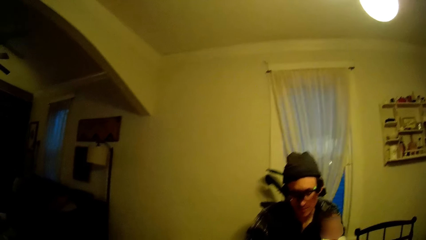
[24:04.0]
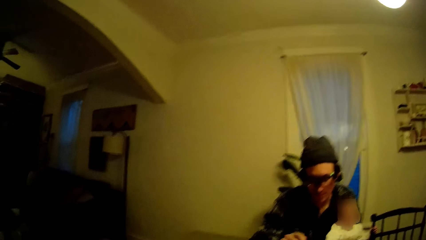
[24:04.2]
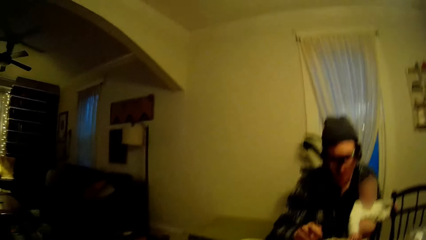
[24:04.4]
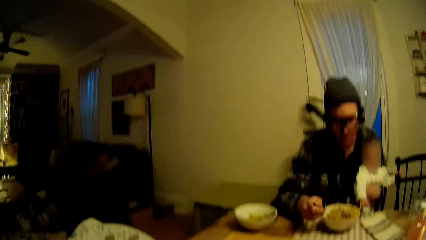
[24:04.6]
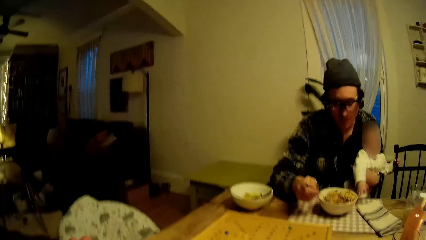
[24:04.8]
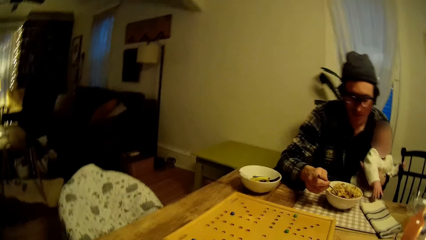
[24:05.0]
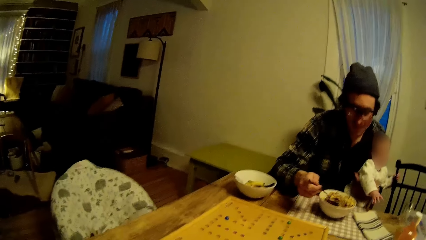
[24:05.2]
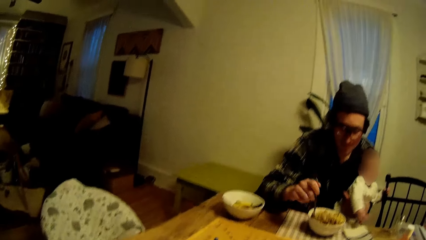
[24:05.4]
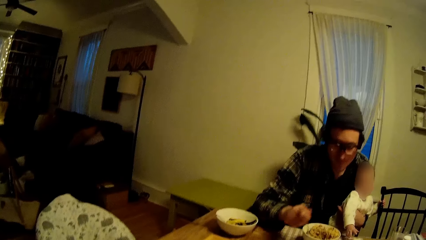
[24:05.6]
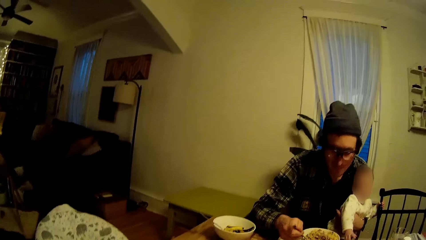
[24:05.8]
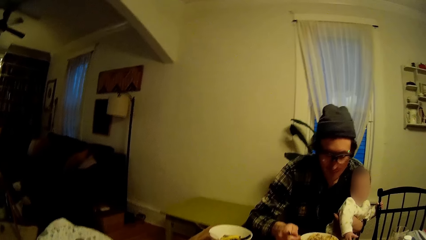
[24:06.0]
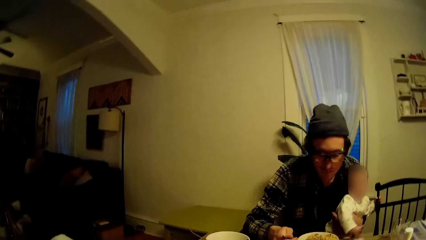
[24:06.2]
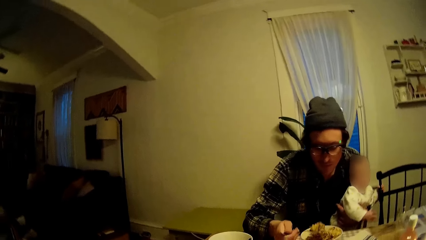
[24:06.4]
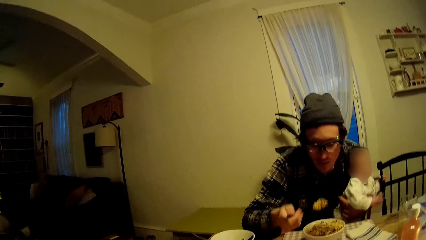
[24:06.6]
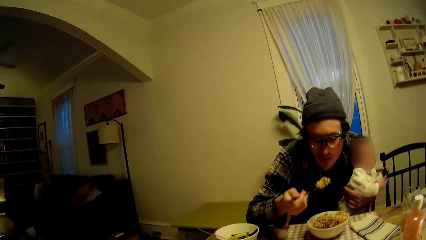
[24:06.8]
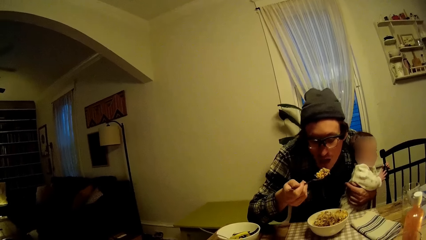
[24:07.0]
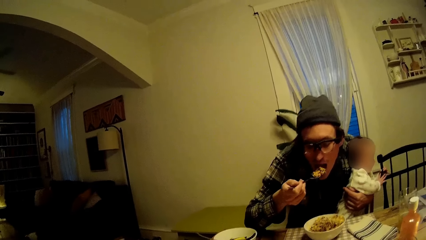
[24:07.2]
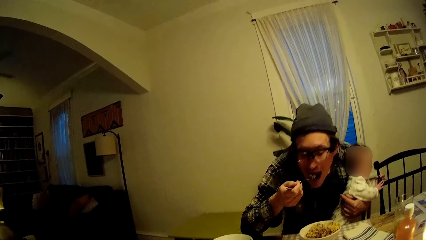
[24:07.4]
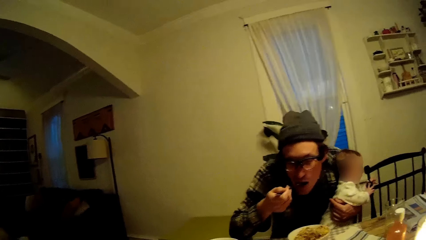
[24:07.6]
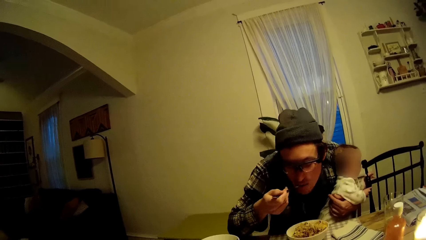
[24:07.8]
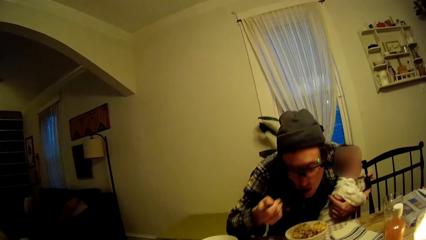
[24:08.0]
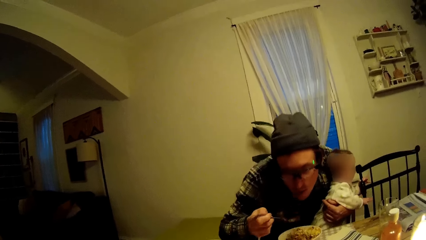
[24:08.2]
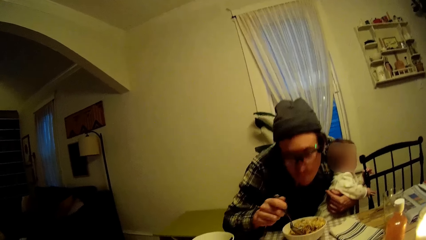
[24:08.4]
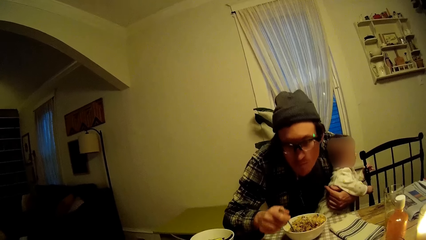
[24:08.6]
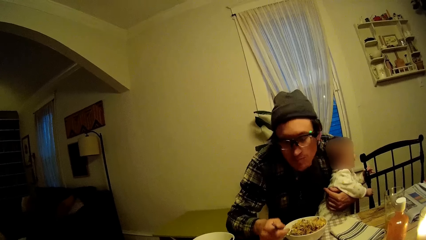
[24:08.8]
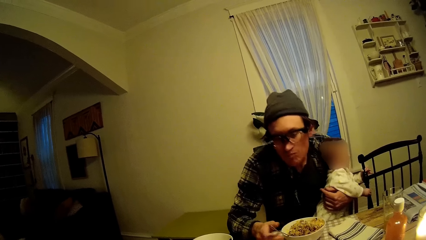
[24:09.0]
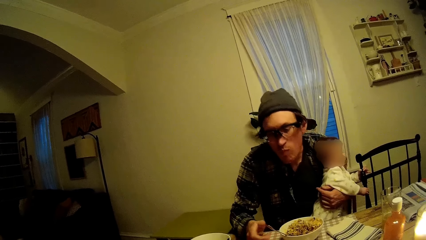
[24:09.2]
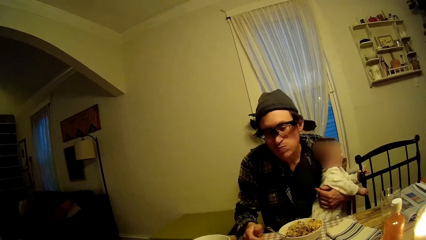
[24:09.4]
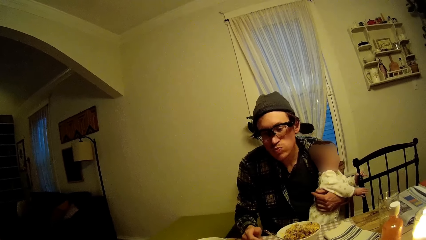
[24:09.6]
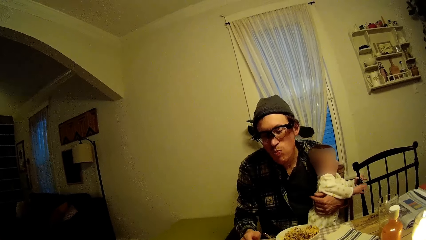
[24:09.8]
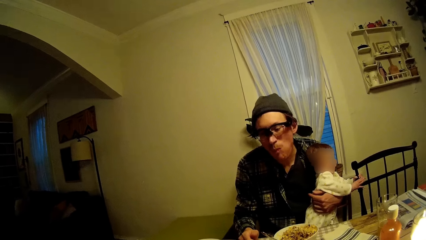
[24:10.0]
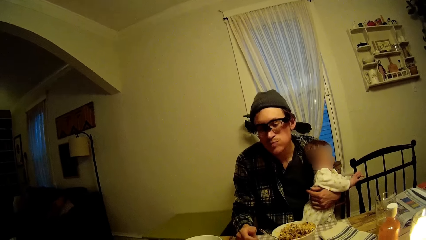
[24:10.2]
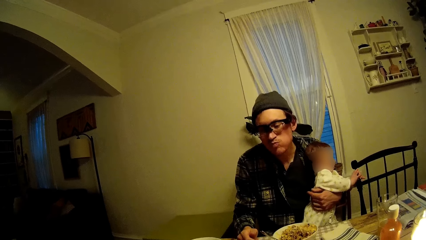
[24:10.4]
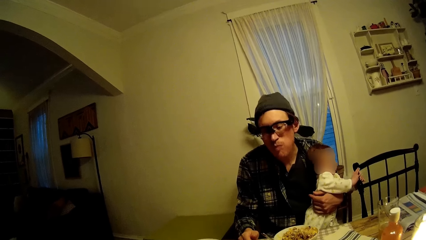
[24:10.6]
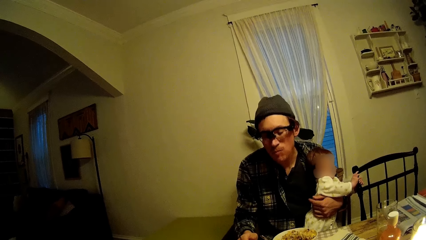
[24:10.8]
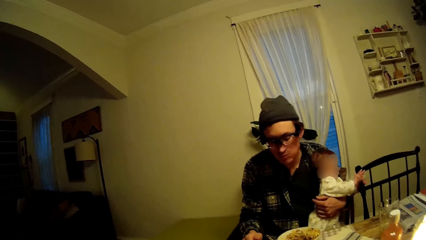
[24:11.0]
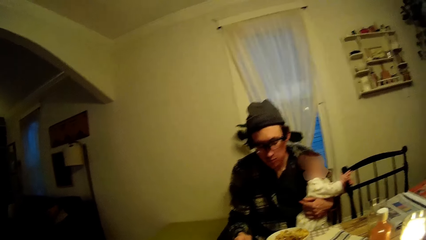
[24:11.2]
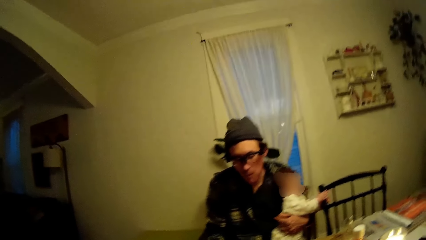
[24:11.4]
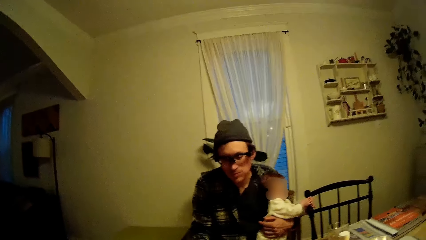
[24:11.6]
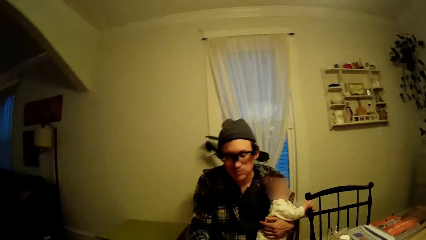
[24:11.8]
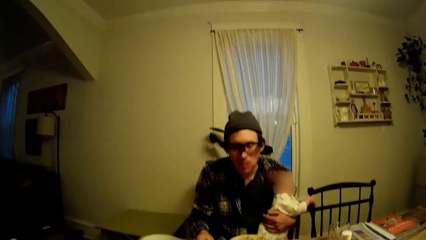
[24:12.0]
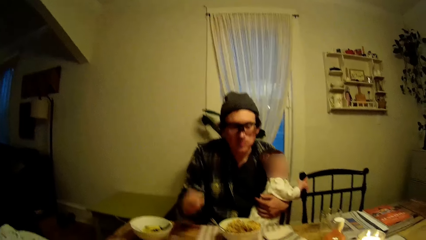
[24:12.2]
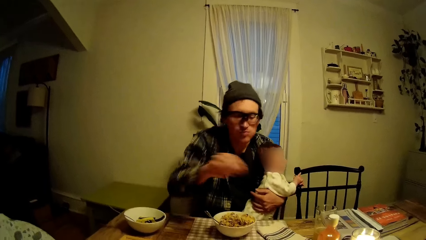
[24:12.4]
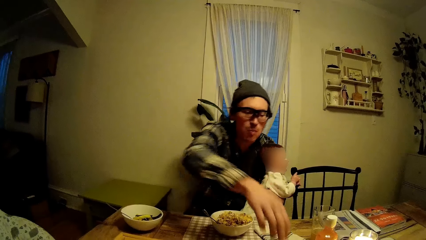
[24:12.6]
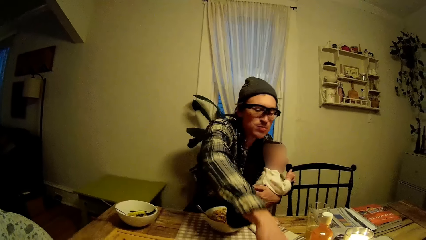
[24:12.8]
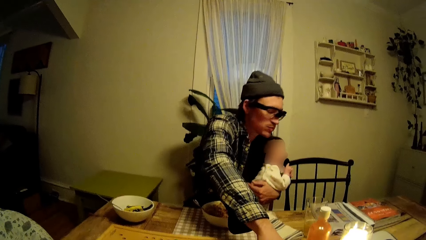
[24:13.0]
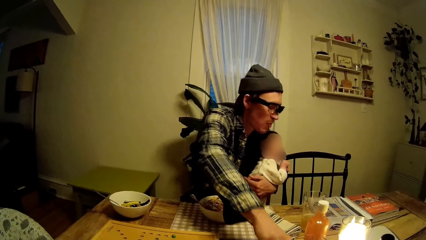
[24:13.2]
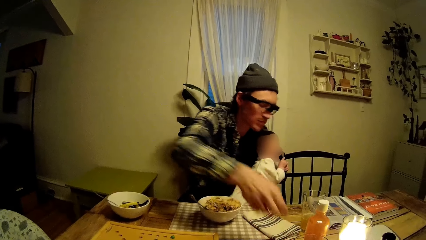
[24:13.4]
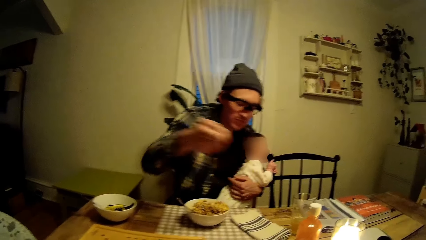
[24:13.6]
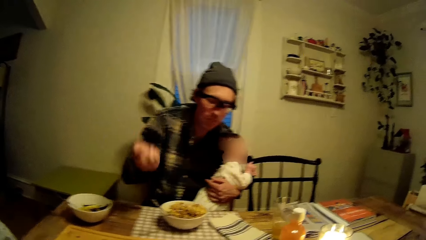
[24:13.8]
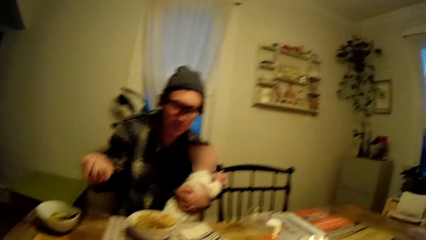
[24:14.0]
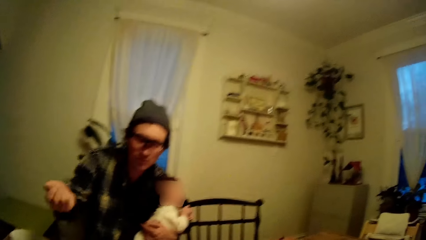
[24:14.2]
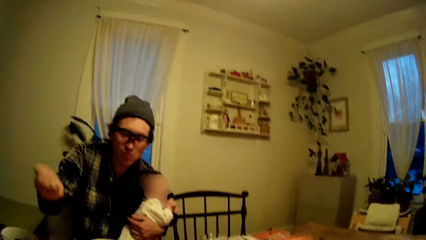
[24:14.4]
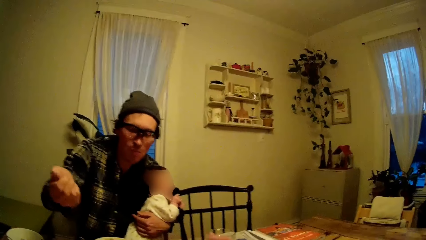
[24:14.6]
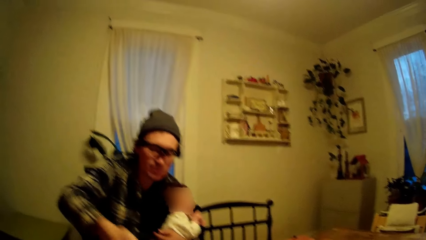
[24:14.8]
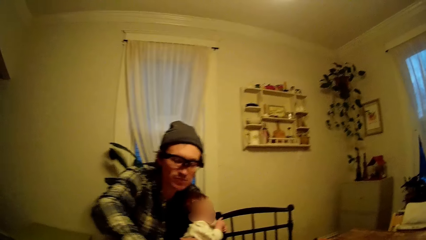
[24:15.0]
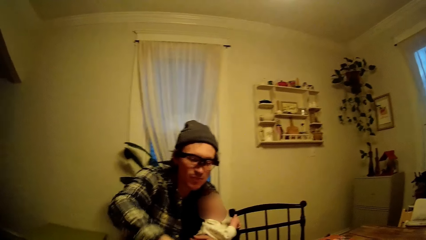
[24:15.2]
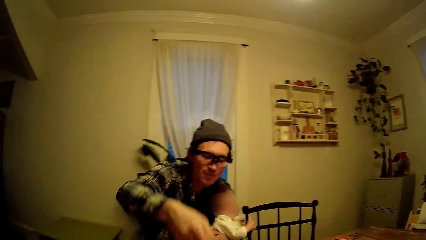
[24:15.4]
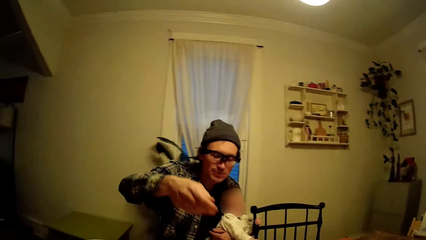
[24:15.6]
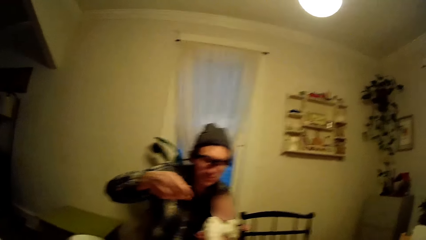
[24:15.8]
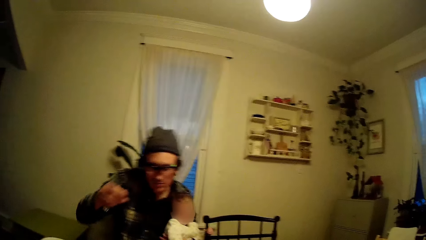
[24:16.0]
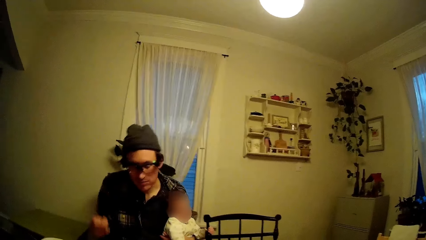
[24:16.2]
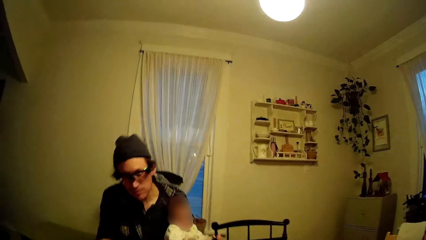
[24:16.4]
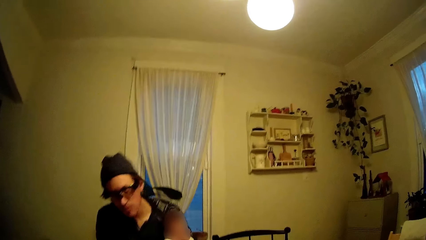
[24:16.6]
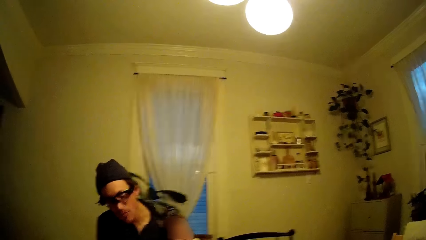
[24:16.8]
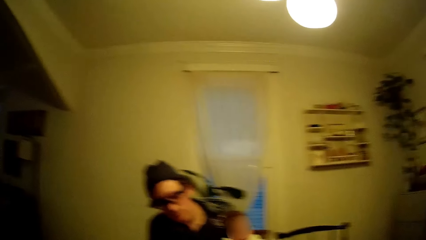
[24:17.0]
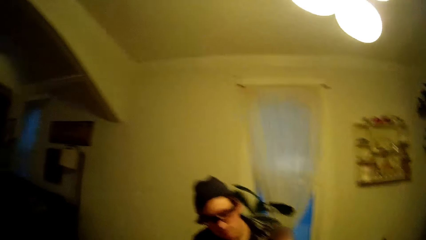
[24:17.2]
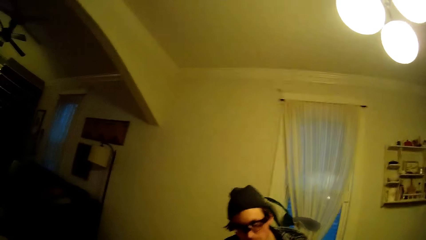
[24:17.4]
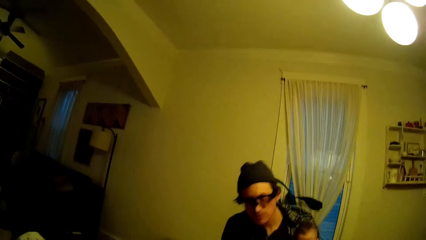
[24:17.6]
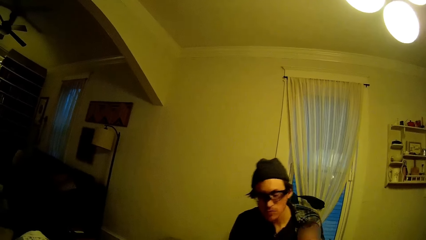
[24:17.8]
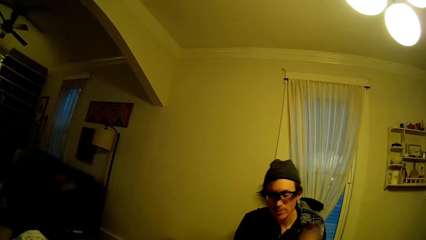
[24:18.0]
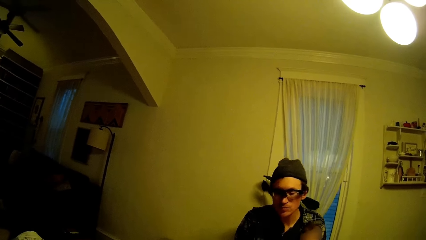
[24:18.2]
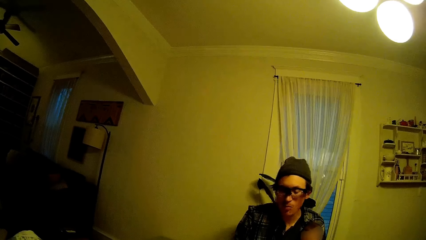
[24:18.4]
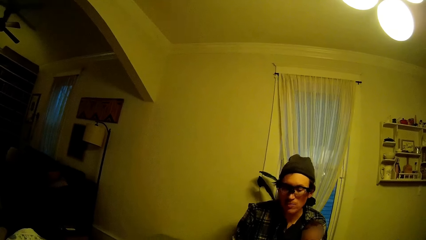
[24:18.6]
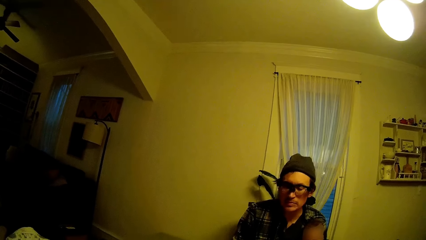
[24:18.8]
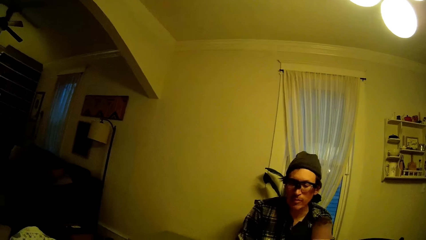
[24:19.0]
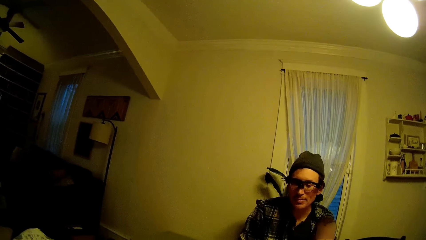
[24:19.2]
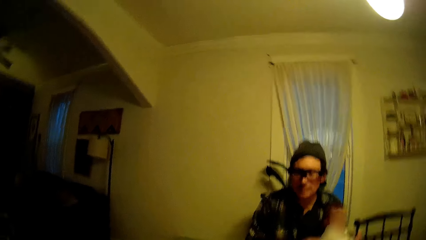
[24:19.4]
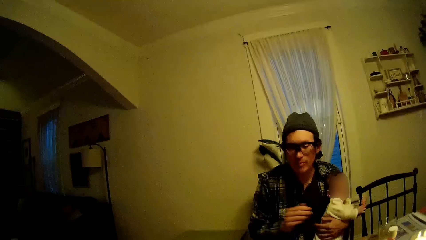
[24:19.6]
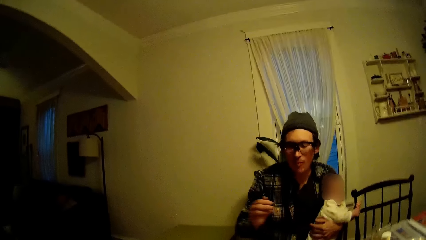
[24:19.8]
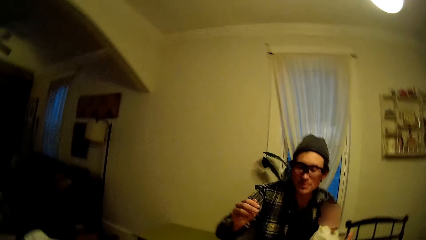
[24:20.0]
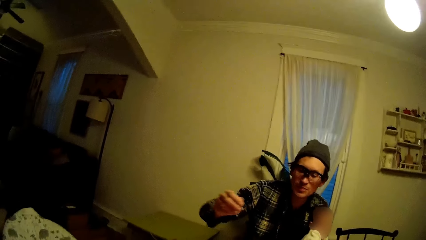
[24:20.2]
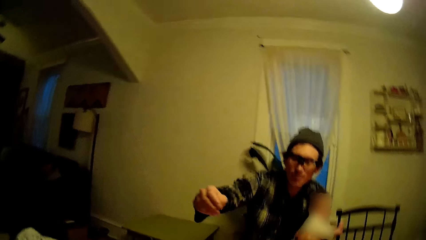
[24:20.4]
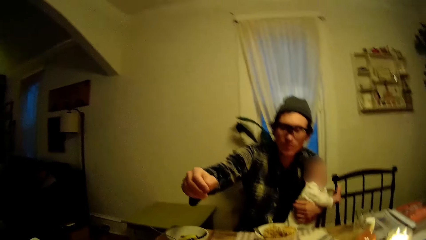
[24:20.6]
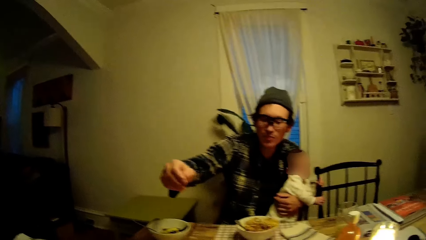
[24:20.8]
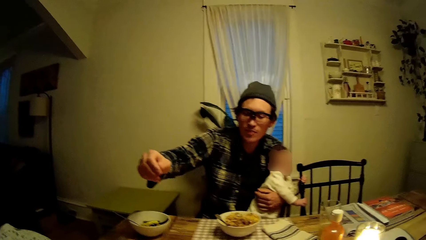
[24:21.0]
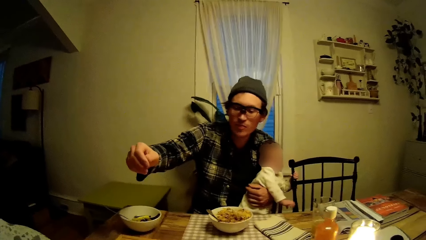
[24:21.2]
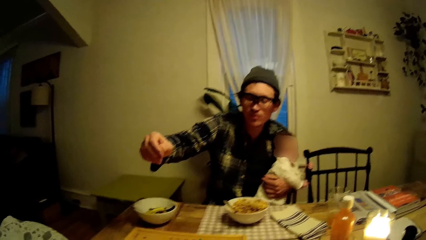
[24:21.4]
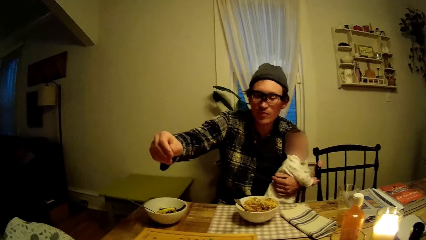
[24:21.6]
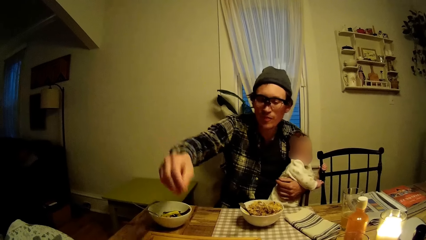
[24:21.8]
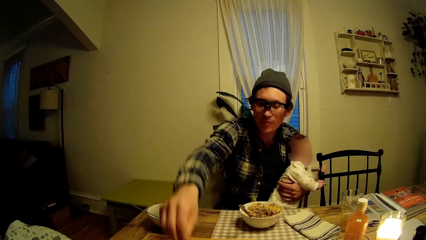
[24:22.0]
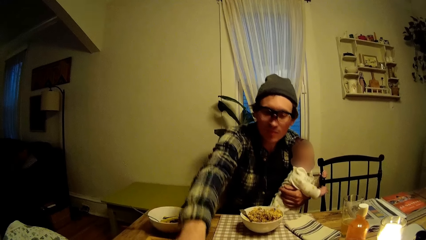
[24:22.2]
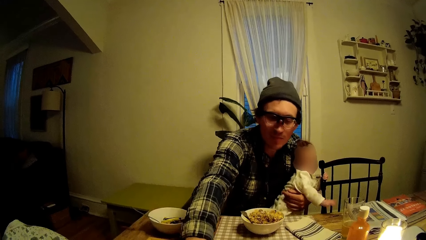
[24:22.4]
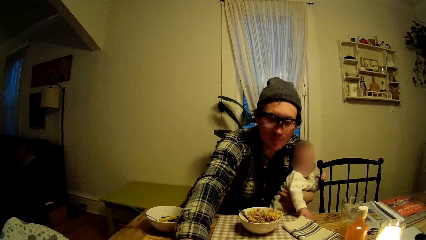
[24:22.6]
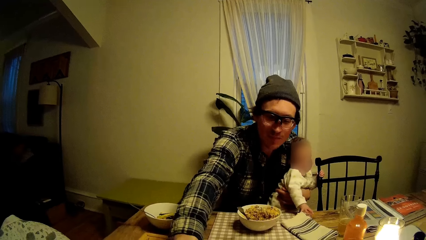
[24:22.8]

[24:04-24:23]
The man eats rice from the plate on the dining table with the spoon in his right hand. The man plays the game of dice. The camera wearer talks.
